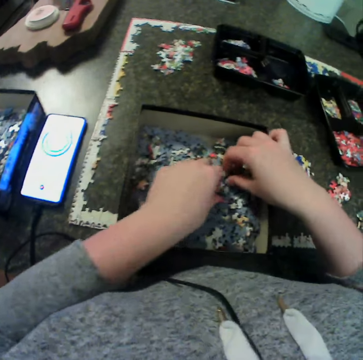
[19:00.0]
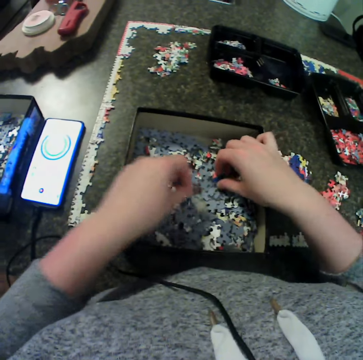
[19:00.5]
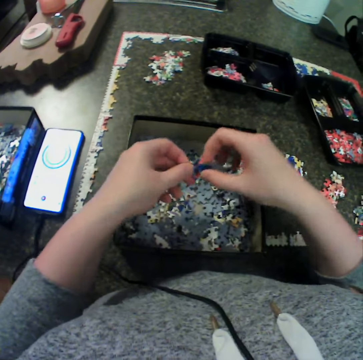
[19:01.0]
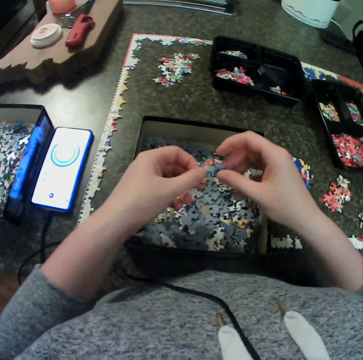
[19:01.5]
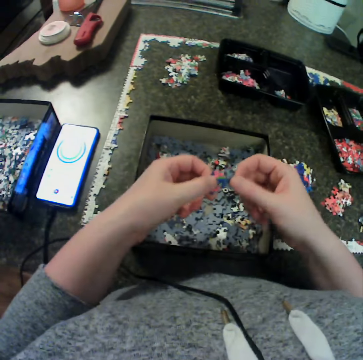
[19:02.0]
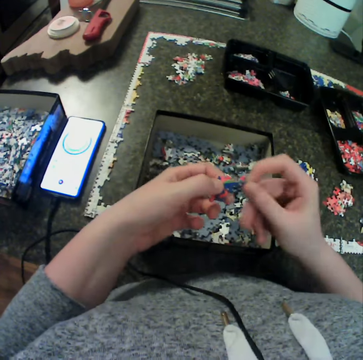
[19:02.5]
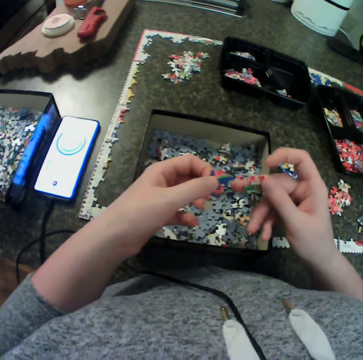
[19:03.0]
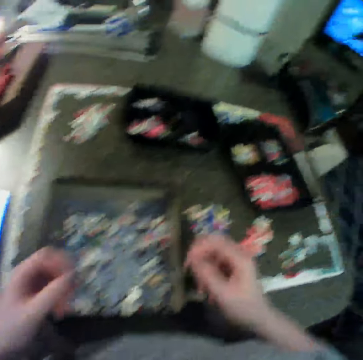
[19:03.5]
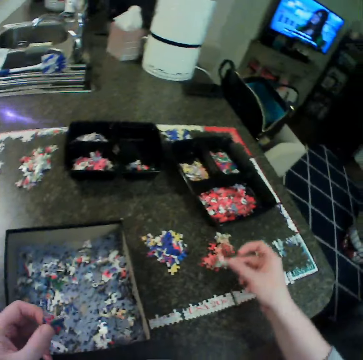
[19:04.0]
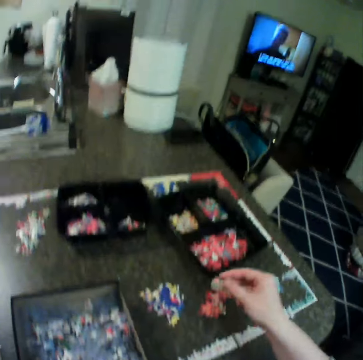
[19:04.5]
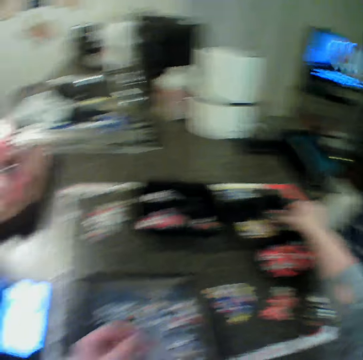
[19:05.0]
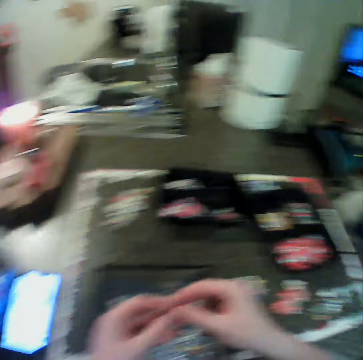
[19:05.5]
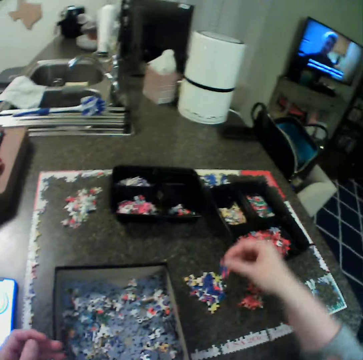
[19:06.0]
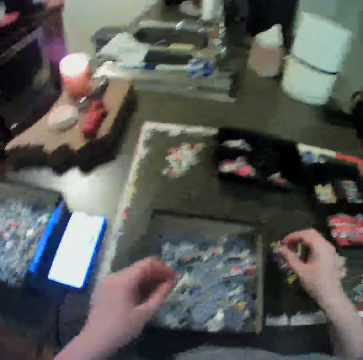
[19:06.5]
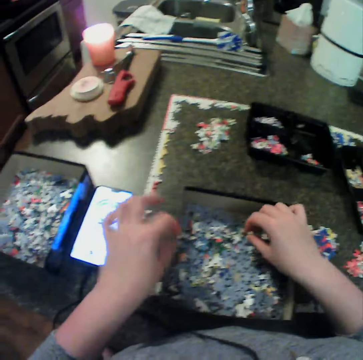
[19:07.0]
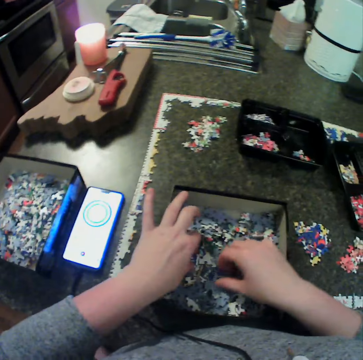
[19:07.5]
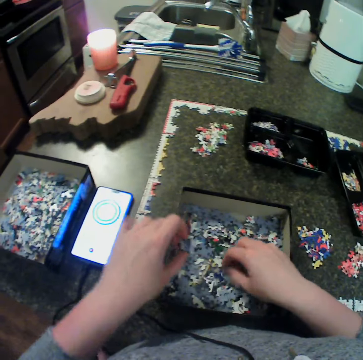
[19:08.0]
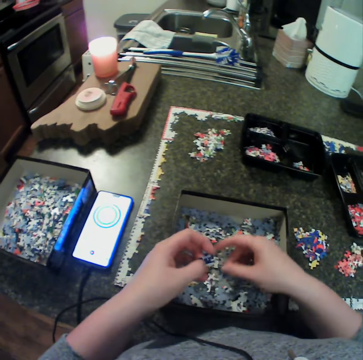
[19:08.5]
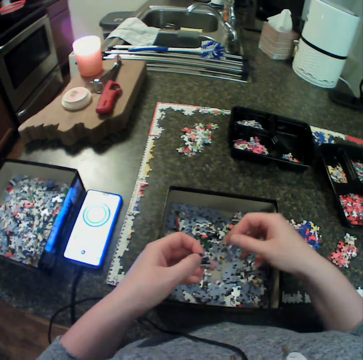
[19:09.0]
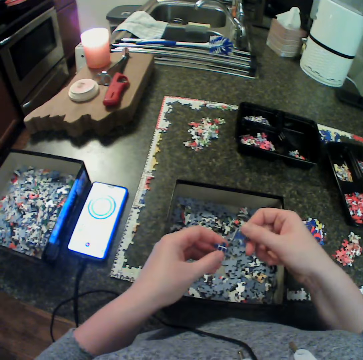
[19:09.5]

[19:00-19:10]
The camera wearer picks the puzzle pieces with the other hand. He puts the puzzle pieces together. He turns the puzzle pieces. He moves the puzzle pieces. He places a piece of the puzzle on the table with his right hand. He takes the puzzle pieces. He drops the puzzle pieces. He moves his hands towards the puzzle pieces. He carries a piece of the puzzle with both hands. He picks the puzzle pieces.

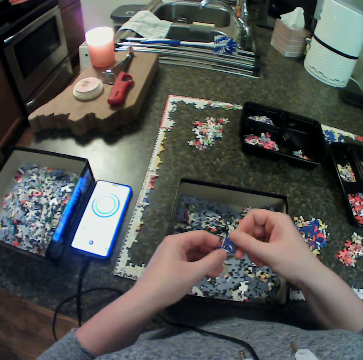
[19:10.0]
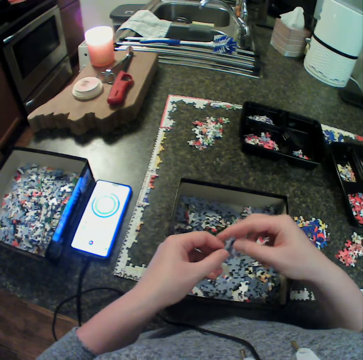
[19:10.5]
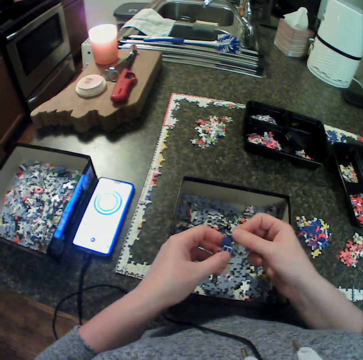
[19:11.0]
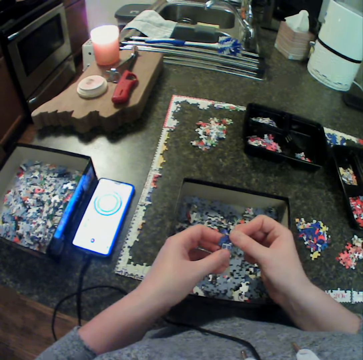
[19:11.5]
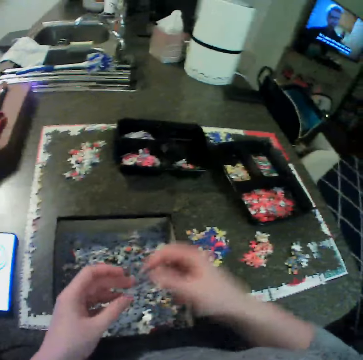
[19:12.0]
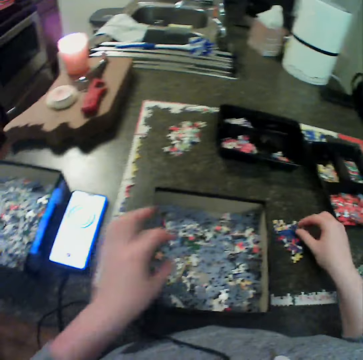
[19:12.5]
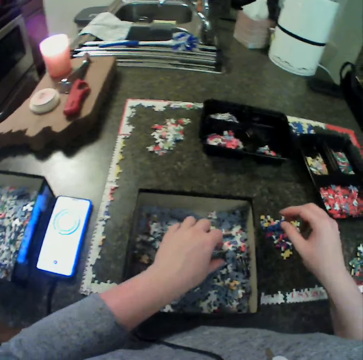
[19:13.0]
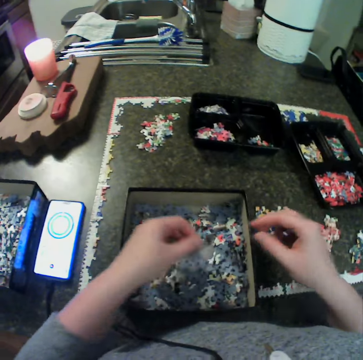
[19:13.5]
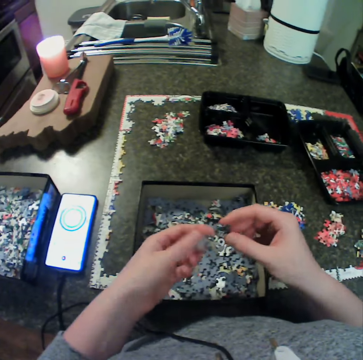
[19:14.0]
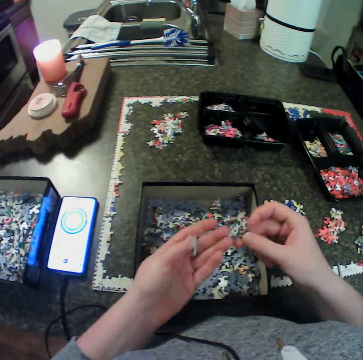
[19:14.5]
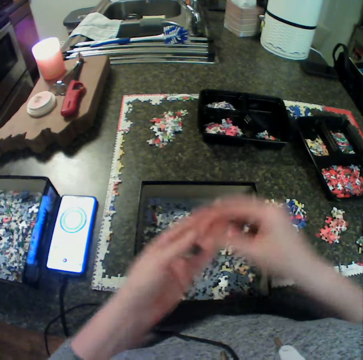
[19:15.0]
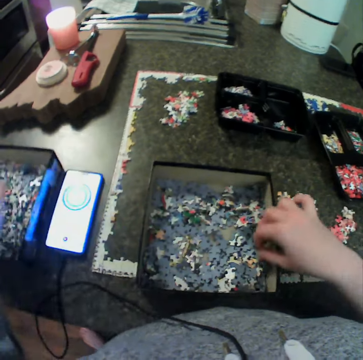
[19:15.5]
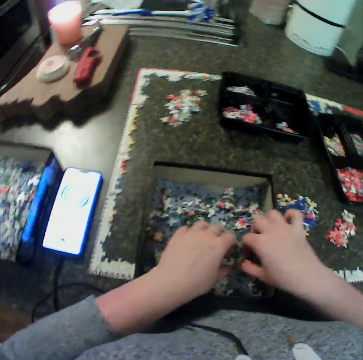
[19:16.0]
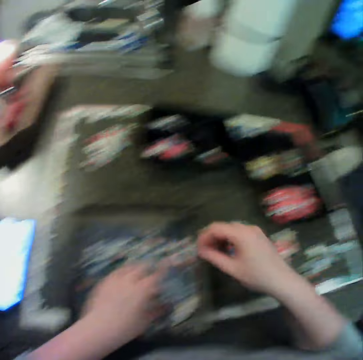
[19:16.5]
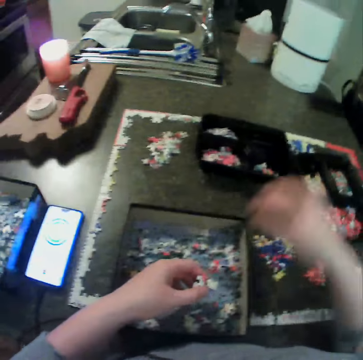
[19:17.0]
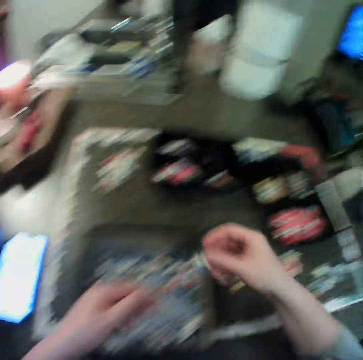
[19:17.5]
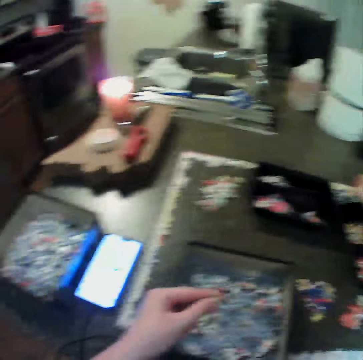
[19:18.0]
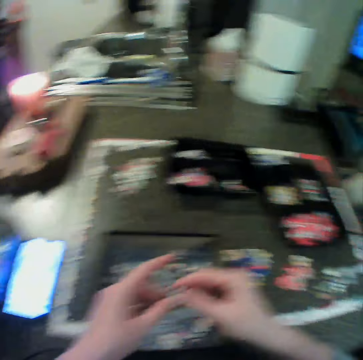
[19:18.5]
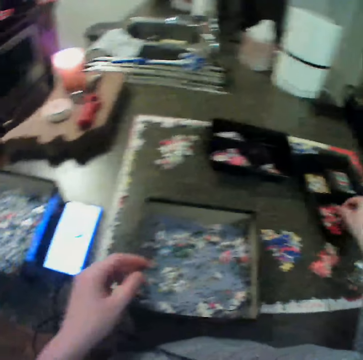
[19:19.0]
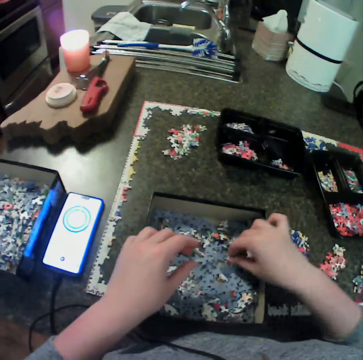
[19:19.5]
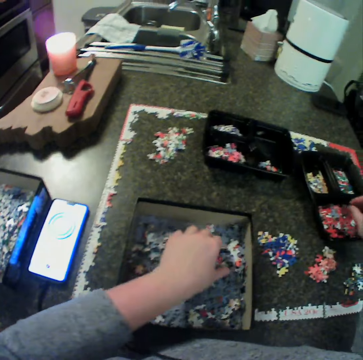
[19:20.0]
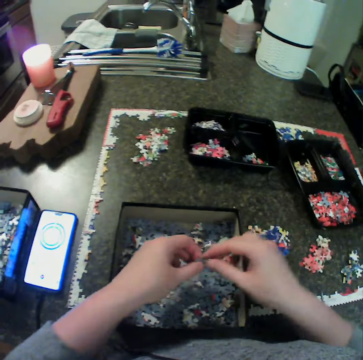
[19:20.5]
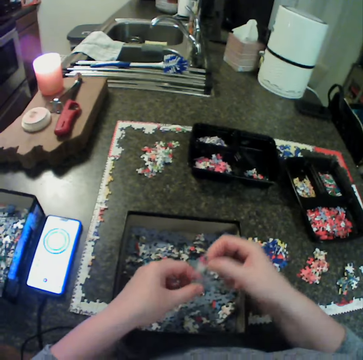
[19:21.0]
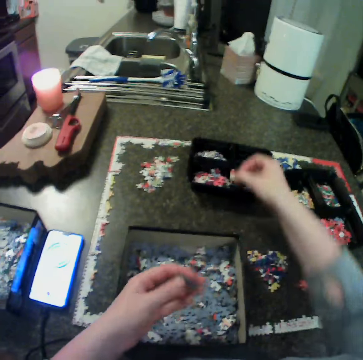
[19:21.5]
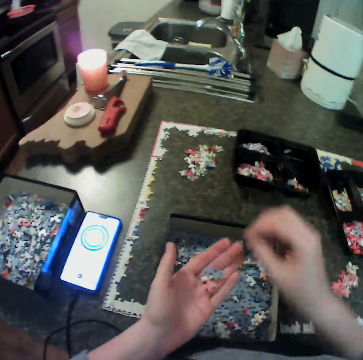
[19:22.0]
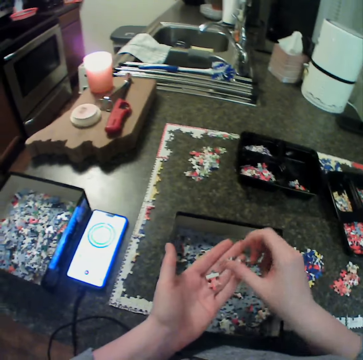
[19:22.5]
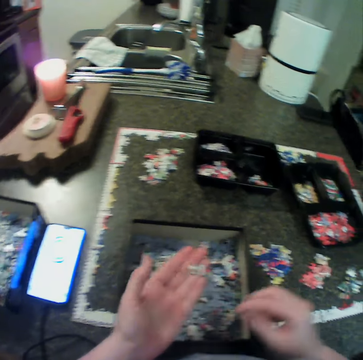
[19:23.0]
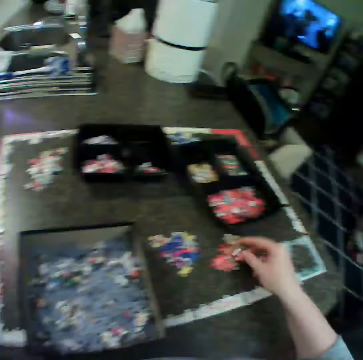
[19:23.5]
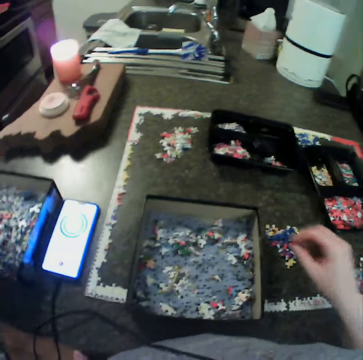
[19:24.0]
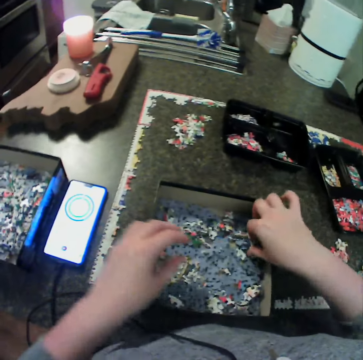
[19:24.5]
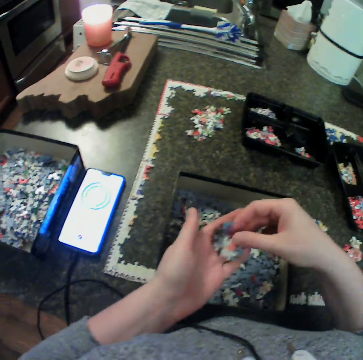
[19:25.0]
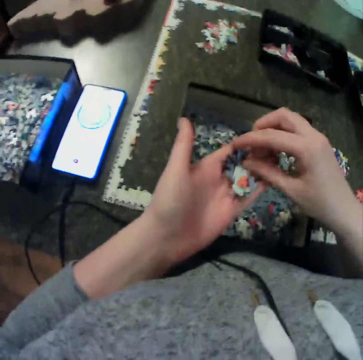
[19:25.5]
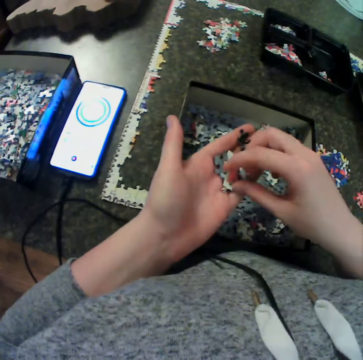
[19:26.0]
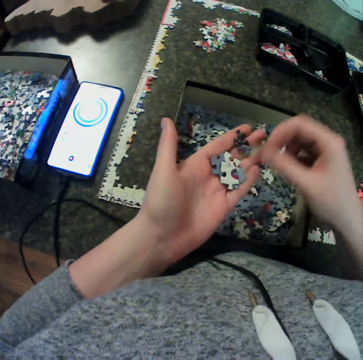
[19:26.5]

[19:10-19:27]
The camera wearer puts the puzzle pieces together. He holds a puzzle piece. He puts the puzzle piece together. He moves the puzzle pieces. He places a piece of the puzzle on the table with his right hand. He picks the puzzle pieces. He holds the puzzle pieces with the other hand. He turns the puzzle pieces. He puts the puzzle piece on the other hand. He drops the puzzle pieces. He touches the puzzle pieces. He touches the puzzle pieces again. He picks the puzzle pieces. He drops the puzzle pieces. He holds the puzzle pieces with the other hand. He drops the puzzle pieces. He holds the puzzle pieces. He drops the puzzle pieces. He picks the puzzle pieces. He picks the puzzle pieces again. He drops the puzzle pieces. He holds the puzzle piece with the other hand. He keeps the puzzle in a box with his right hand. He moves the puzzle piece. He picks the puzzle piece. He drops the puzzle piece. He moves the left hand. He picks the puzzle pieces. He puts the puzzle in his left hand. He separates the puzzle pieces.

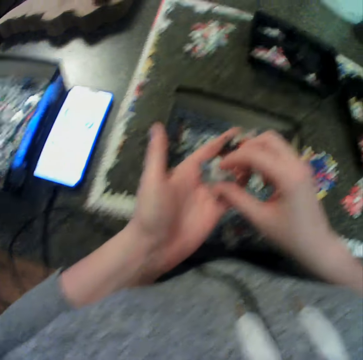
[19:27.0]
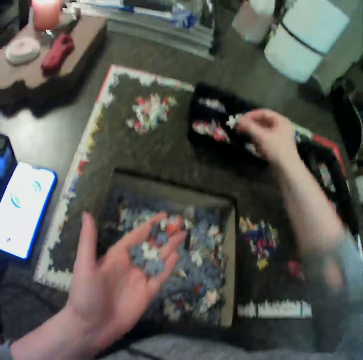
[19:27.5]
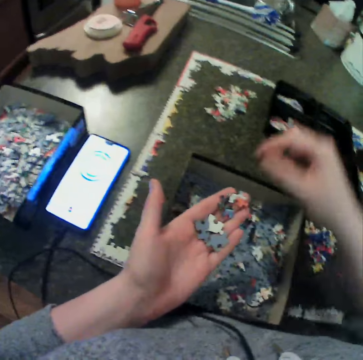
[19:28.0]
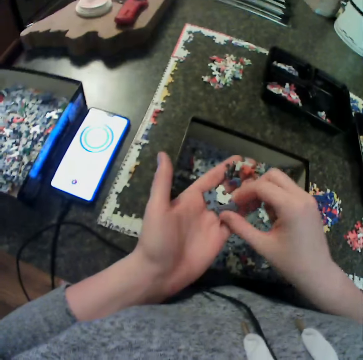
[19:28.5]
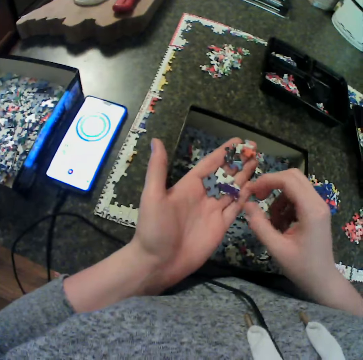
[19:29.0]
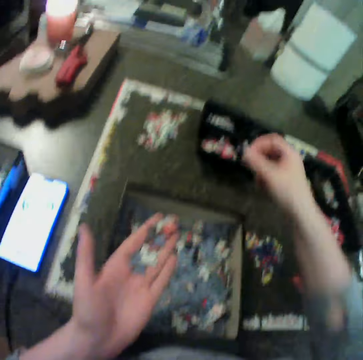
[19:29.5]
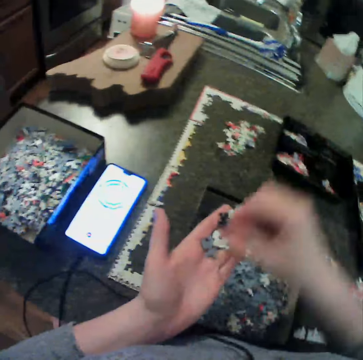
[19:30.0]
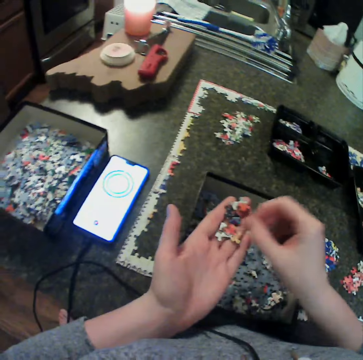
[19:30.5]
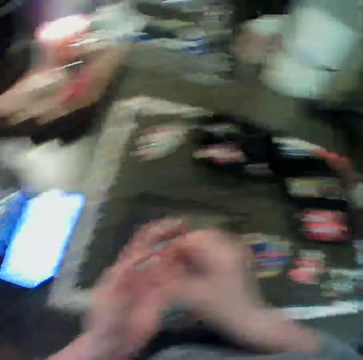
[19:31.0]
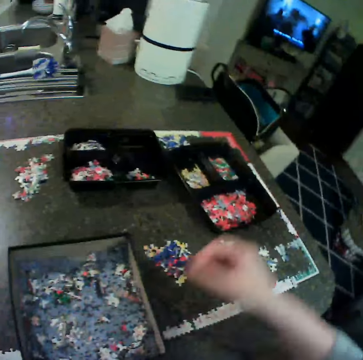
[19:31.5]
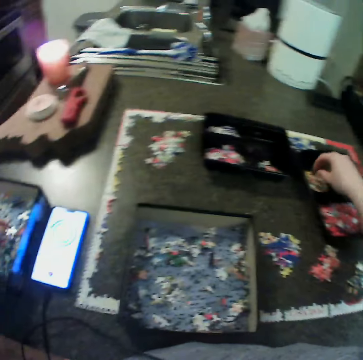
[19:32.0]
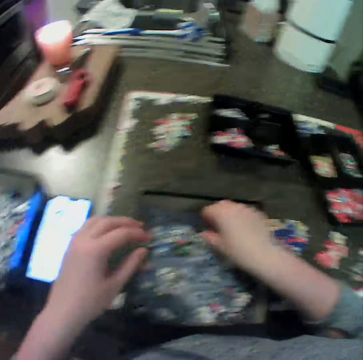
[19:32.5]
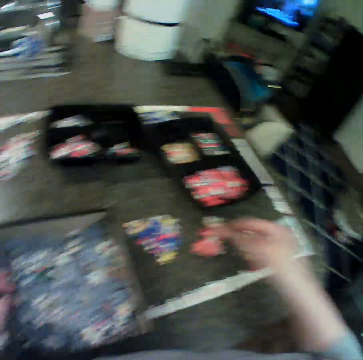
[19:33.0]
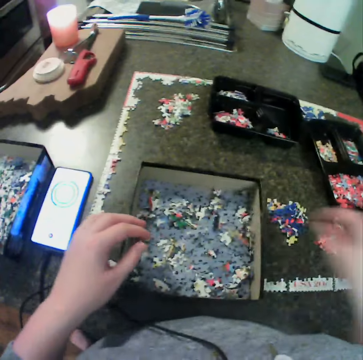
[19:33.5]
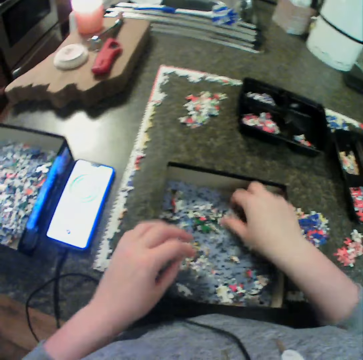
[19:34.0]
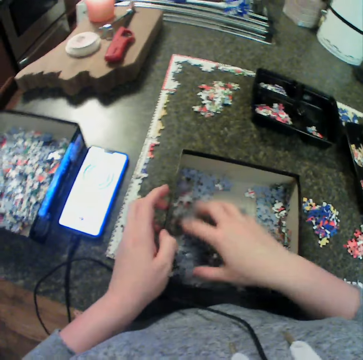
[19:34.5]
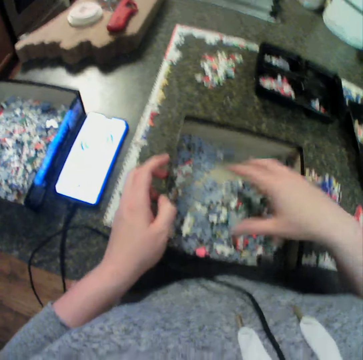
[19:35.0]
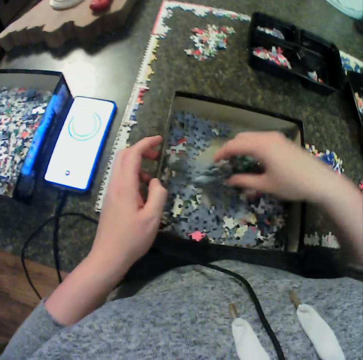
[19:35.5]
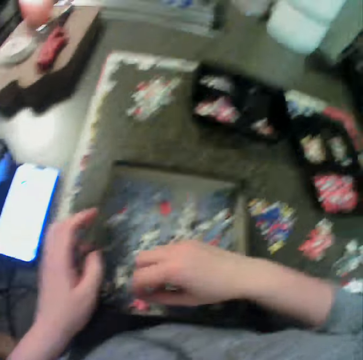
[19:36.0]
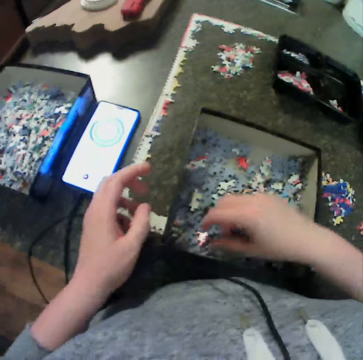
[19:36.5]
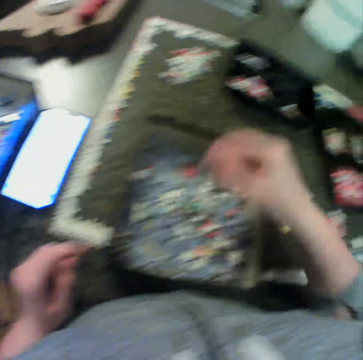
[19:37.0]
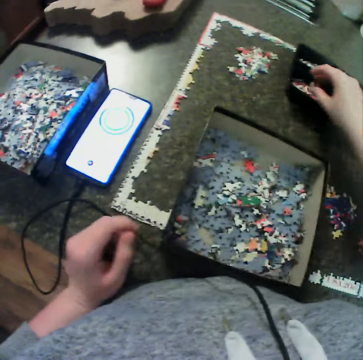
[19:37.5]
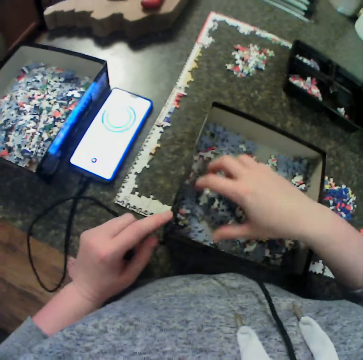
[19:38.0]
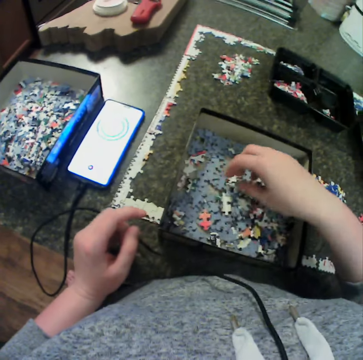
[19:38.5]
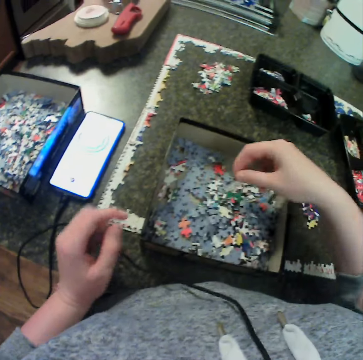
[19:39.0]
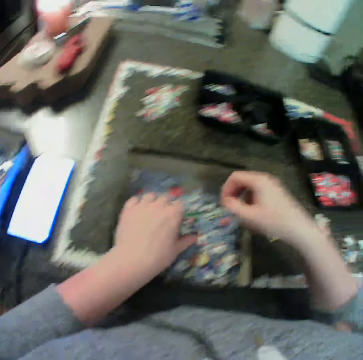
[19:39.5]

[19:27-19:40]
The camera wearer picks a puzzle piece. He drops the puzzle piece. He picks the puzzle piece. He drops the puzzle piece. He picks the puzzle piece. He keeps the puzzle in a box with his right hand. He picks the puzzle piece. He moves his hands apart. He drops the puzzle piece. He drops the puzzle pieces. He picks the puzzle piece. He drops the puzzle piece. He moves the puzzle pieces. He holds the box. He shuffles some puzzle in the container. He removes his hand from the box. He picks the puzzle pieces. He drops the puzzle pieces. He holds the box with a finger. He moves the puzzle pieces. He removes the finger from the box. He picks the puzzle pieces. He picks the puzzle pieces again.
